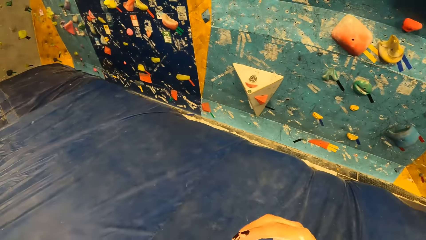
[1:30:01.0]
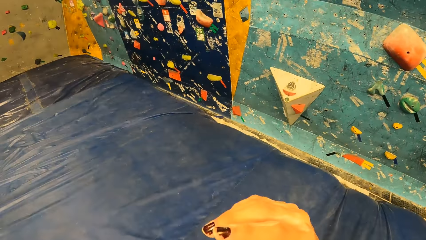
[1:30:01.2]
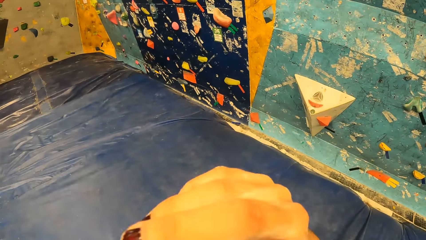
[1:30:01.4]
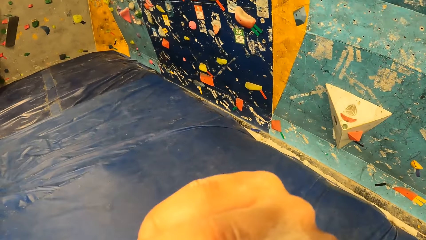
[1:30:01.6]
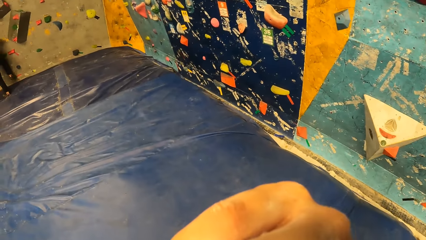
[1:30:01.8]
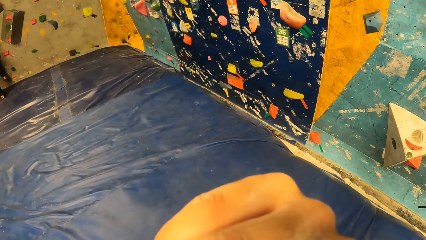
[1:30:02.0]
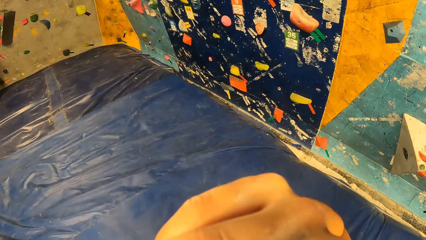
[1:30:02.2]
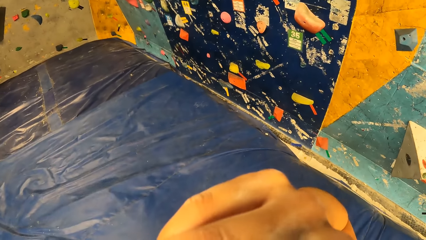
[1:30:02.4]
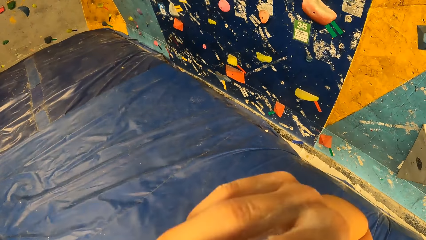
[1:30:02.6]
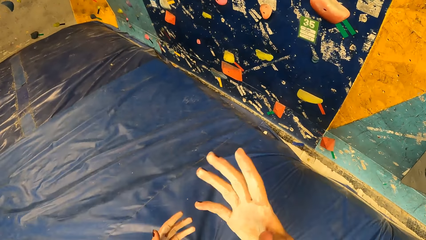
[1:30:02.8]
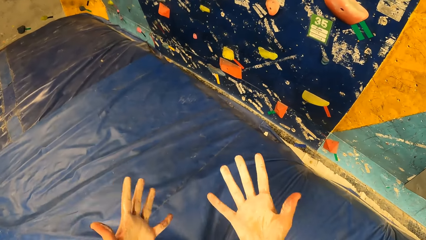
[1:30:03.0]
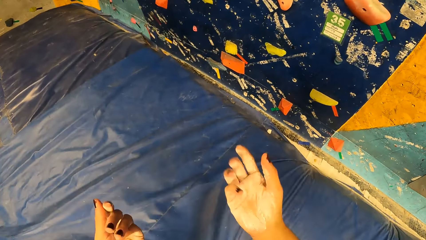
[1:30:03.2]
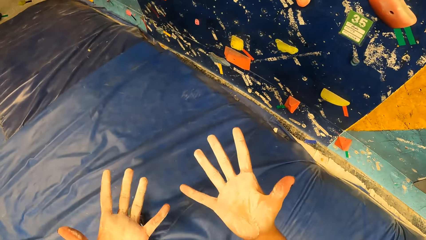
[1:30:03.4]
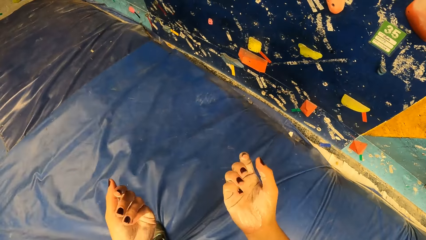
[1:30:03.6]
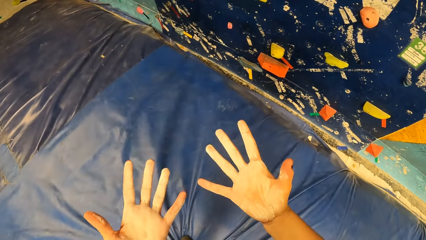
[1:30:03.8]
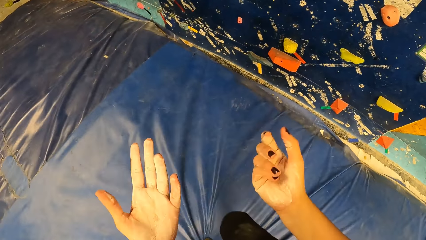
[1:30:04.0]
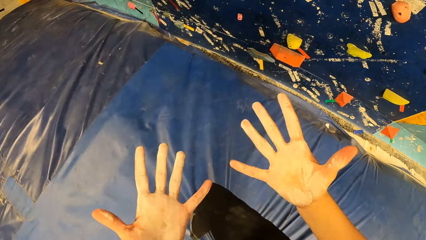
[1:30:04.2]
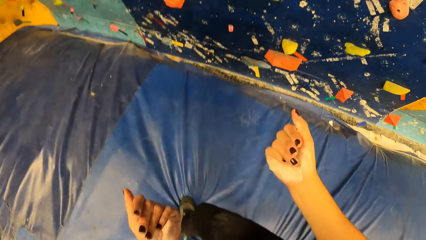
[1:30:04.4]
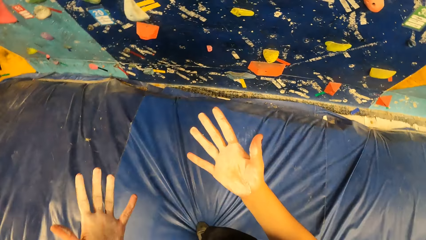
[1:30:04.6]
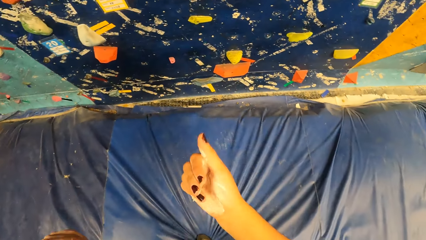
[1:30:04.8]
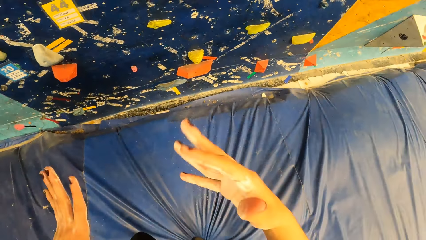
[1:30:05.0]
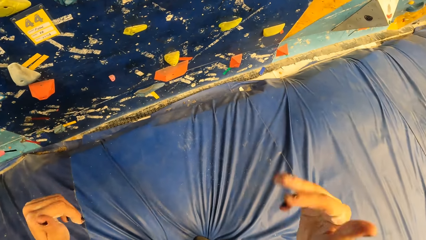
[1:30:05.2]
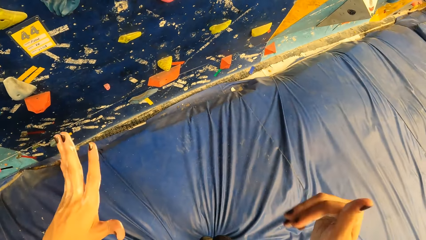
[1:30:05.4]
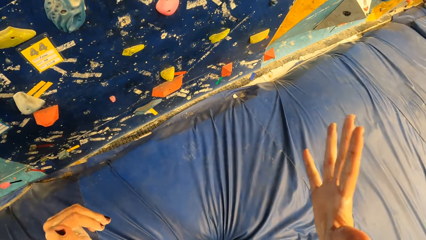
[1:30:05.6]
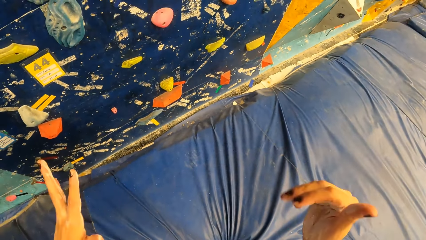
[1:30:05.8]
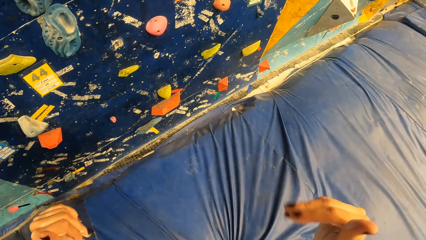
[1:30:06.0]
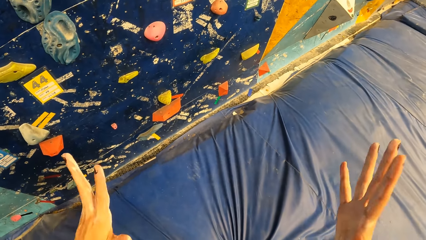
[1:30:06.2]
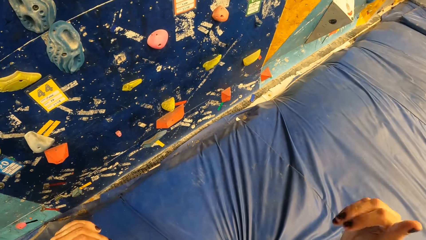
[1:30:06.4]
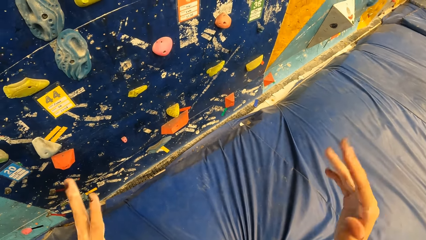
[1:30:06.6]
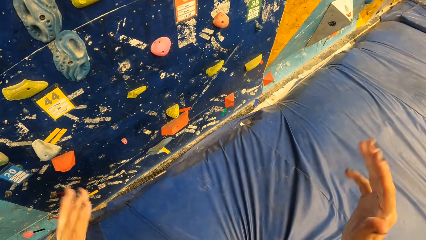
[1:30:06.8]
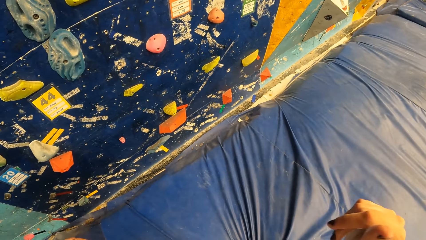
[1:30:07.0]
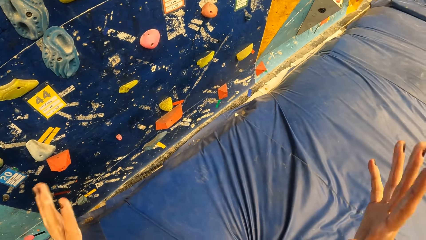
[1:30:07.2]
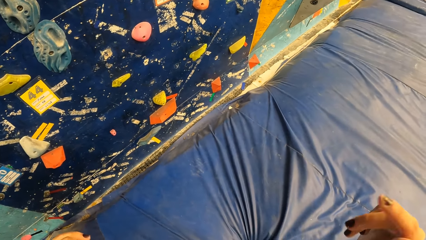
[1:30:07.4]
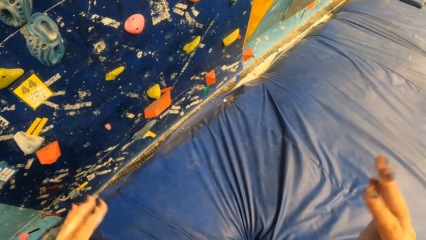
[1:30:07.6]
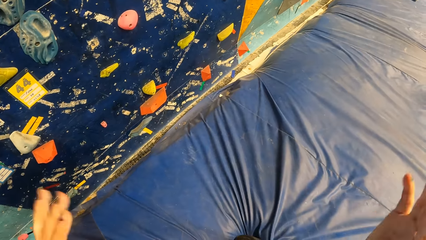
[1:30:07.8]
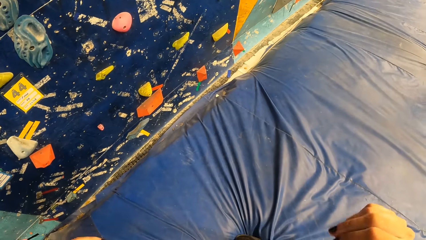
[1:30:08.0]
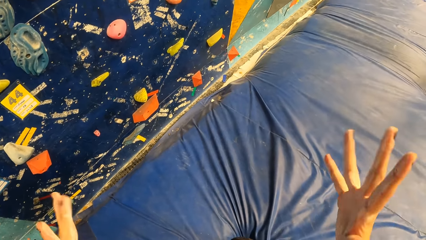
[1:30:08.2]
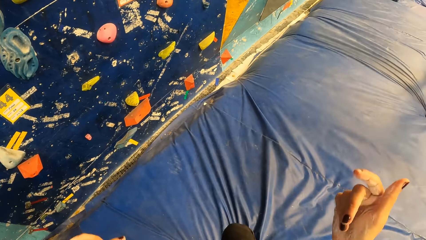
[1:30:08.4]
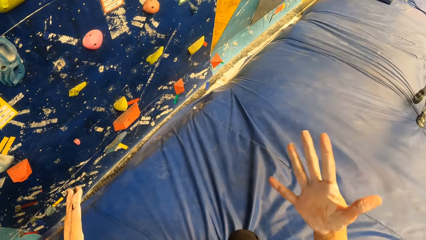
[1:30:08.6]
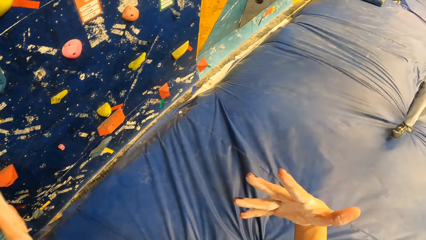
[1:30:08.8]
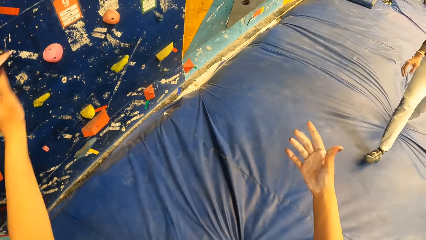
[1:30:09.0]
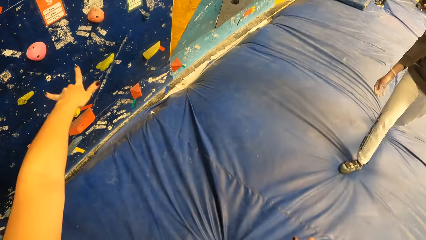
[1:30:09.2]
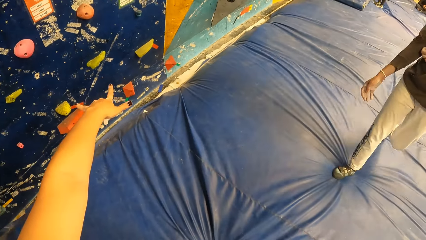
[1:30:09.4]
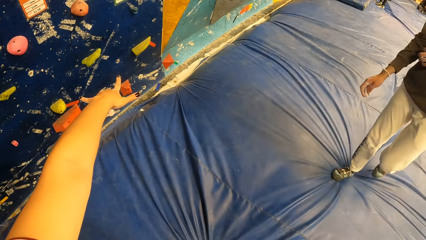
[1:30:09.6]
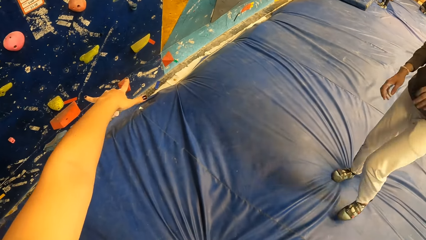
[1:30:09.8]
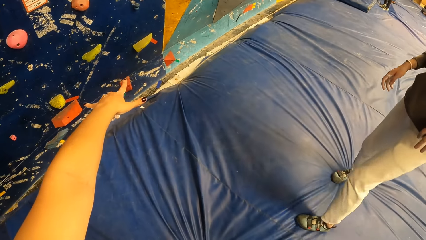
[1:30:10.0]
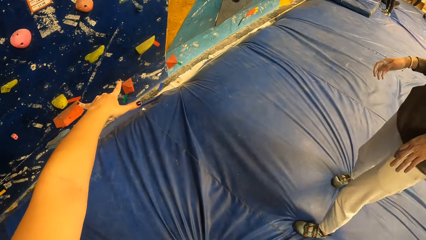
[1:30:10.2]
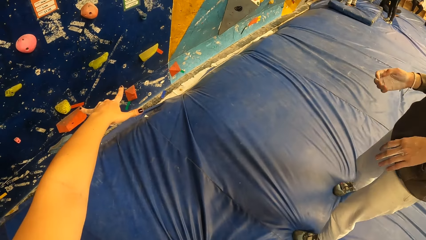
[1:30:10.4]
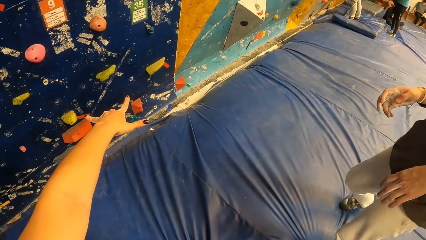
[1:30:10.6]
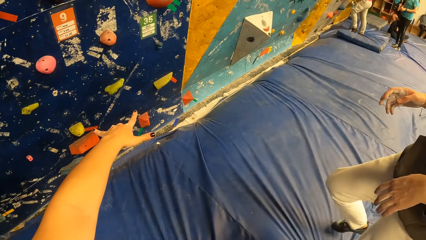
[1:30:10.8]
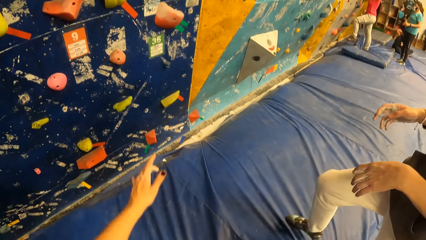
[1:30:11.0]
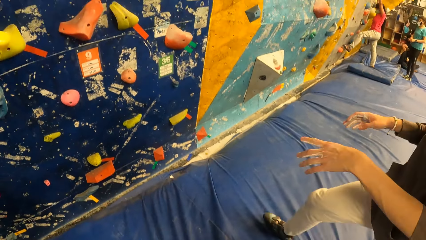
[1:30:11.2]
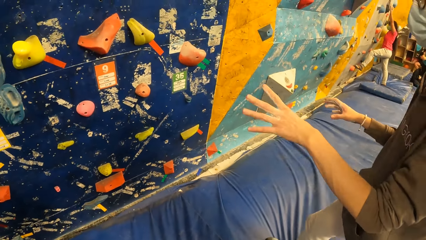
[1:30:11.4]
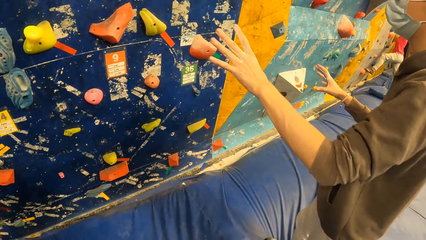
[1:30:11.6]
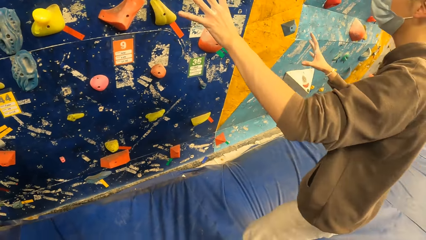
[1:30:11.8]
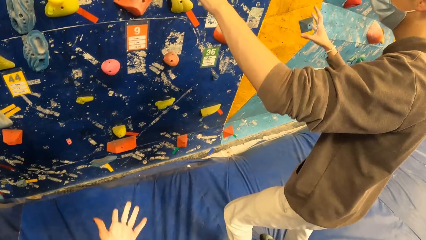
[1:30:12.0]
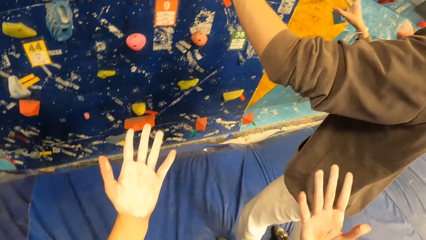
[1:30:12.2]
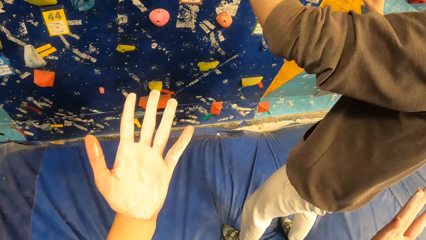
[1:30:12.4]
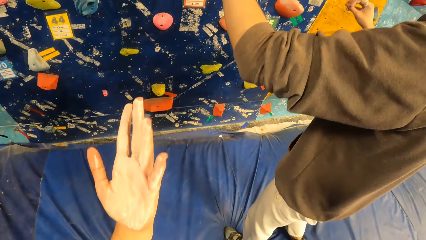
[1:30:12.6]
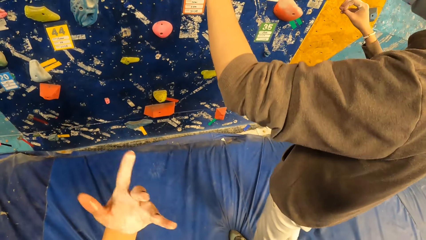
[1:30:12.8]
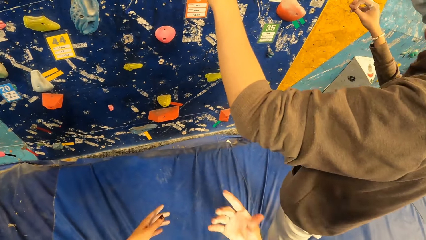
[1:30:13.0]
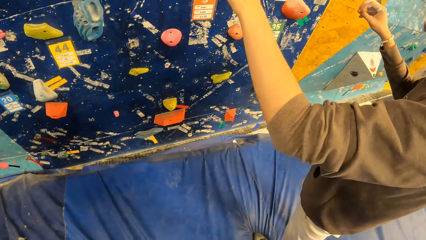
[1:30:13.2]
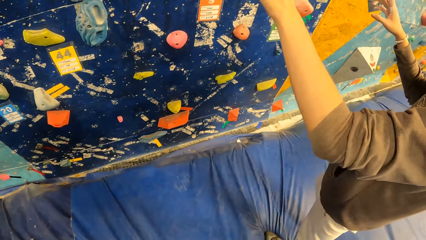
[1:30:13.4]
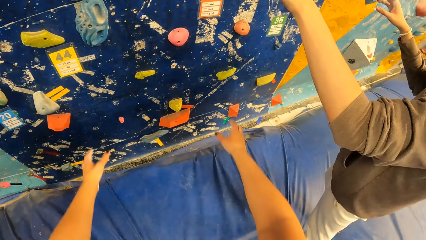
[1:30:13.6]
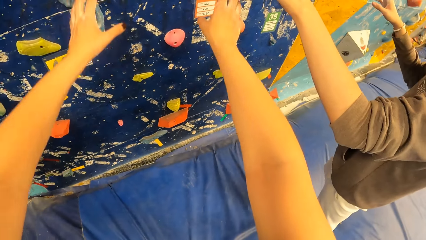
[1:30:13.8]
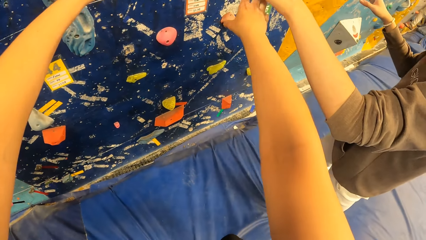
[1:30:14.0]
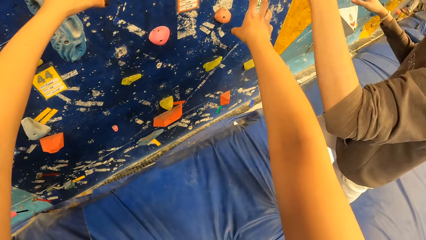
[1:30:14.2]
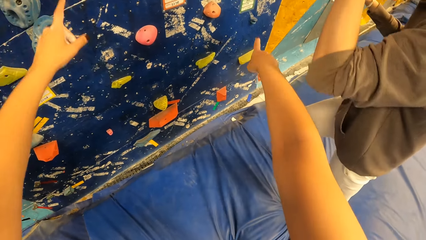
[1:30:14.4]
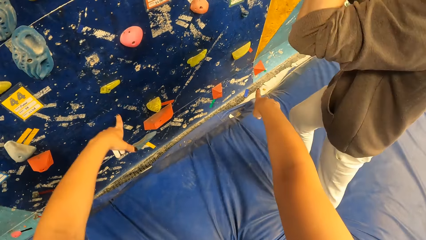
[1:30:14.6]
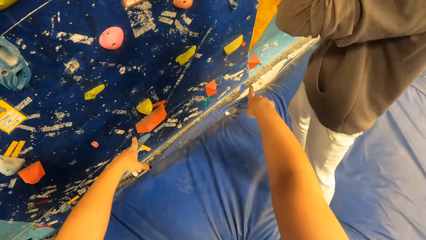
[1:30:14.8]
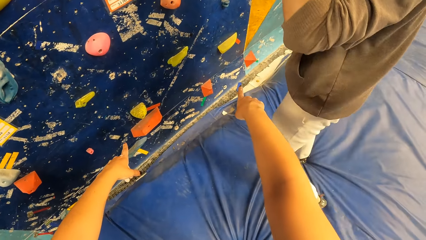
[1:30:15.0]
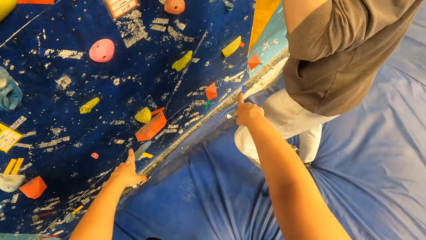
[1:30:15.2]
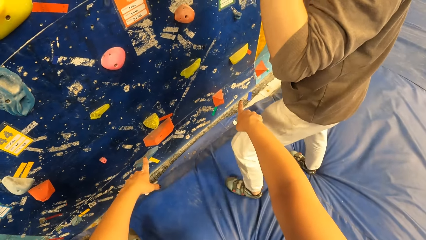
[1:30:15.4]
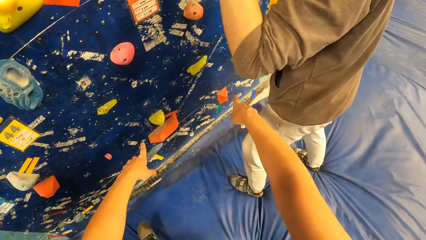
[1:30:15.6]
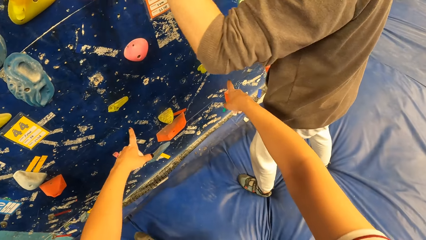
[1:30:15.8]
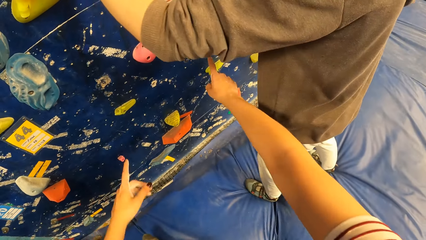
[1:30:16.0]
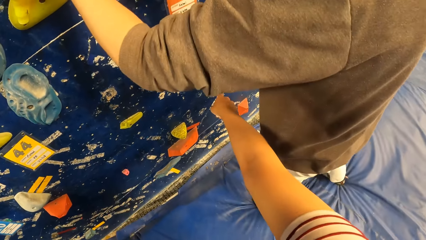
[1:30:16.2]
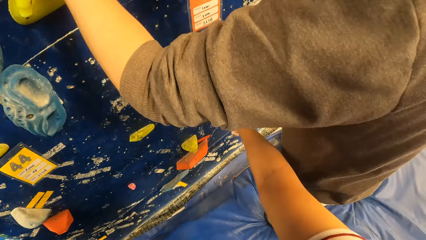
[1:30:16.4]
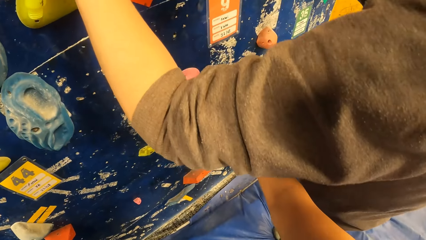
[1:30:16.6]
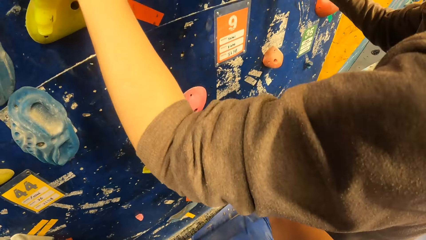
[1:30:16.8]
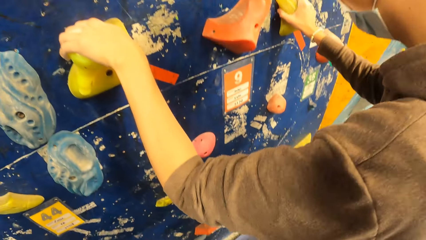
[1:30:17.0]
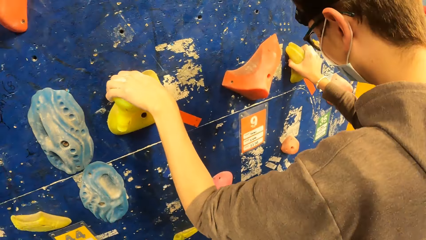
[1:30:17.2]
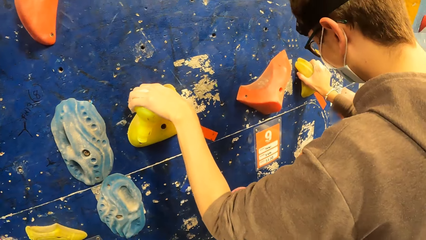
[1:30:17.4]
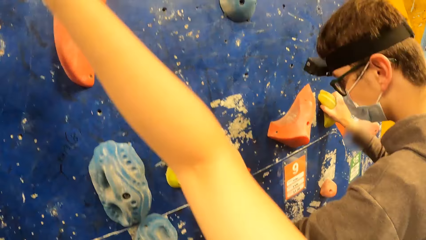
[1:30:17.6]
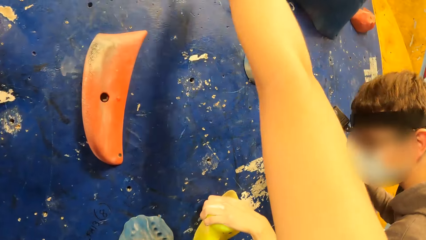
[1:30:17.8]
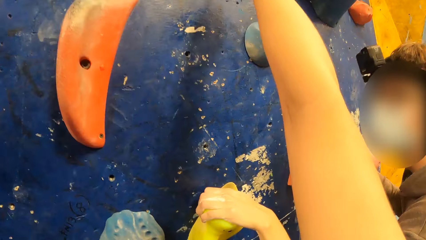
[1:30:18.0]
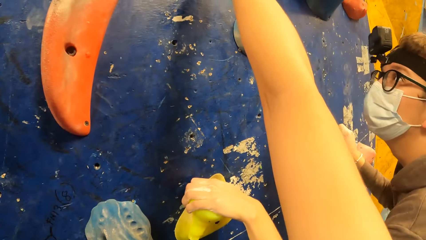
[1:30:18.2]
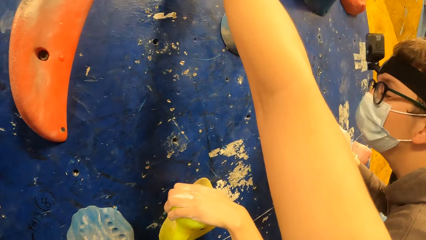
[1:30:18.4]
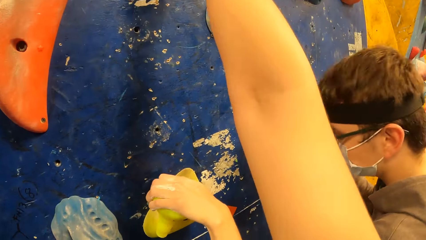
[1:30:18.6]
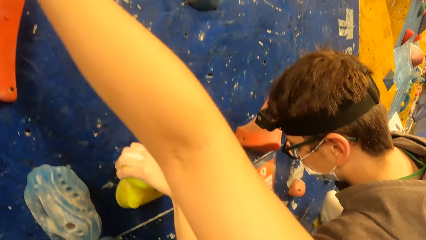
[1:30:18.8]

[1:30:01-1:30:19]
The camera wearer touches her face. She moves her hands. She interacts with the man. She points at the indoor rock climbing. Another man raises his hands. The first man places both hands on some climbing holds. The first man climbs the boulder gym.
